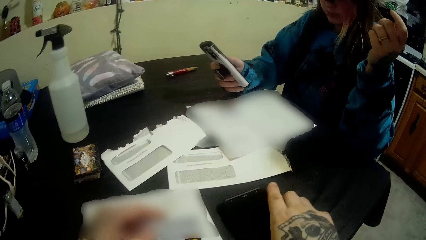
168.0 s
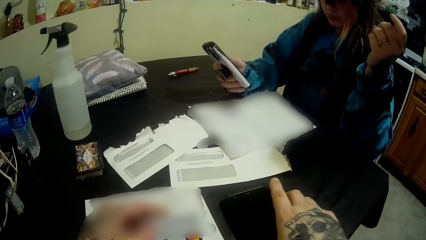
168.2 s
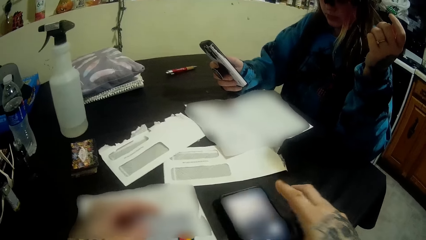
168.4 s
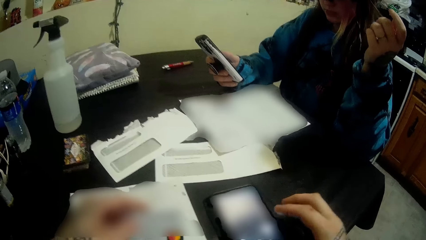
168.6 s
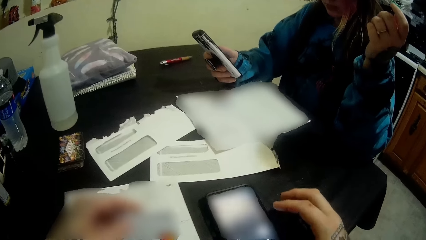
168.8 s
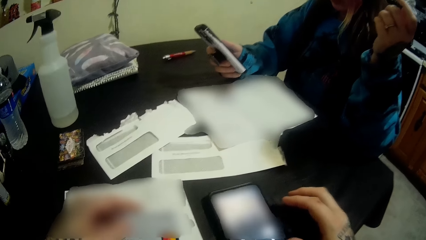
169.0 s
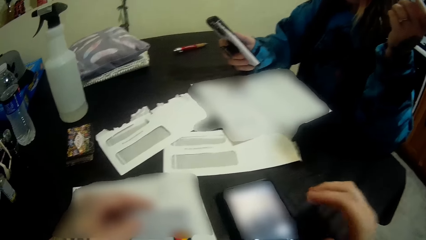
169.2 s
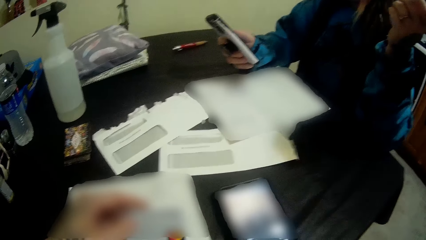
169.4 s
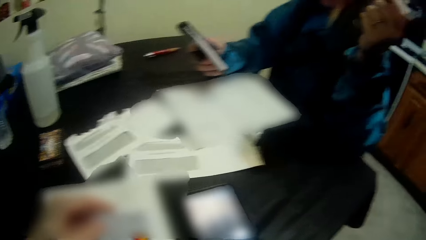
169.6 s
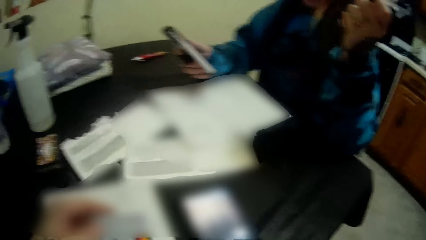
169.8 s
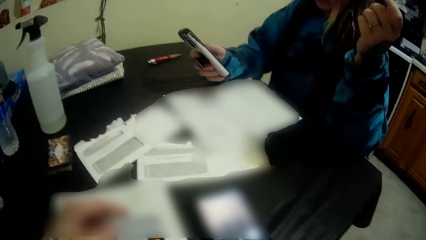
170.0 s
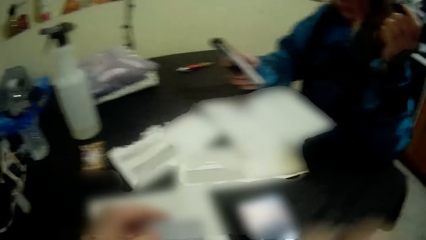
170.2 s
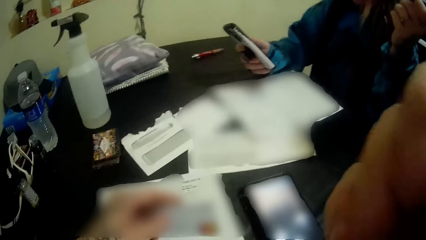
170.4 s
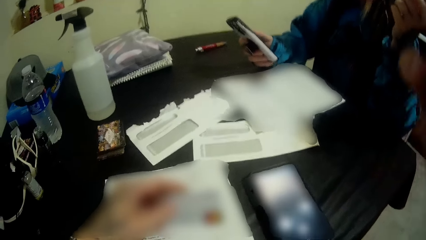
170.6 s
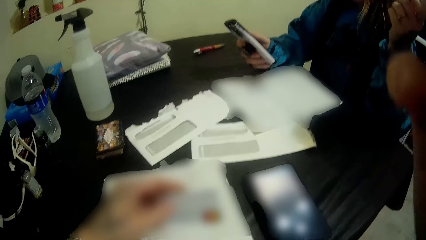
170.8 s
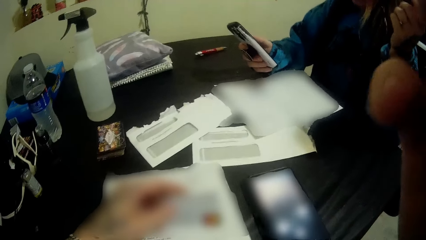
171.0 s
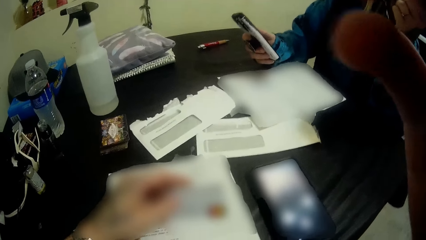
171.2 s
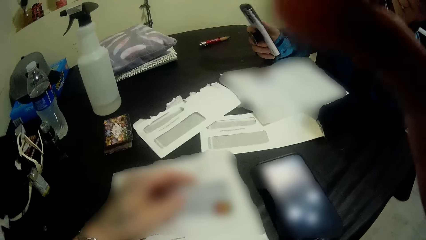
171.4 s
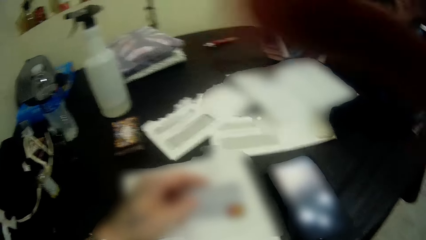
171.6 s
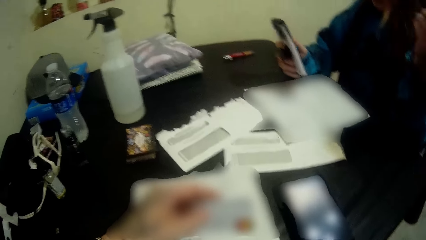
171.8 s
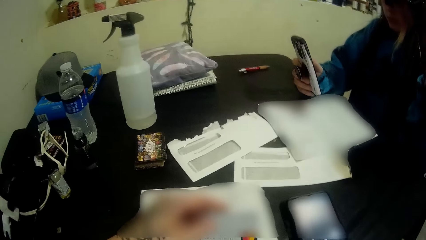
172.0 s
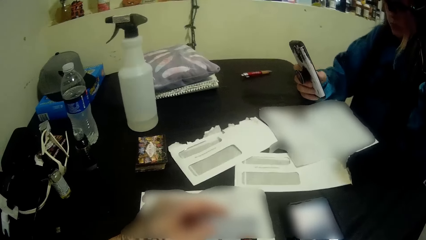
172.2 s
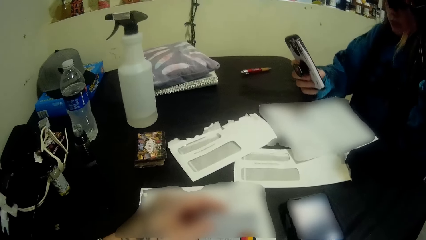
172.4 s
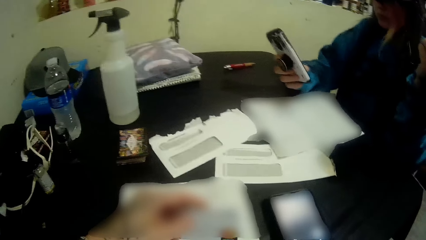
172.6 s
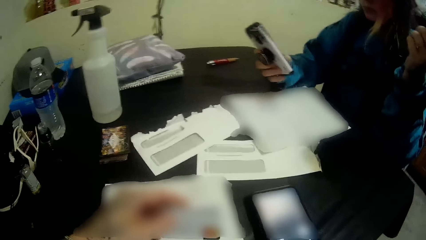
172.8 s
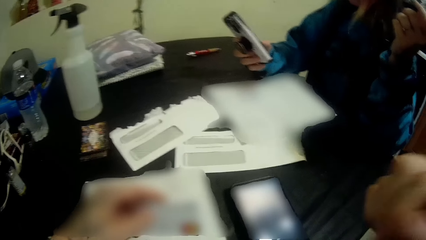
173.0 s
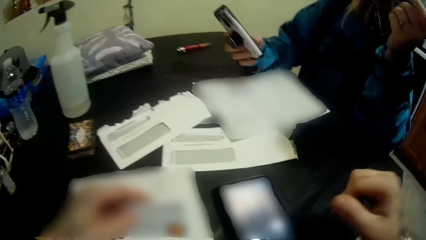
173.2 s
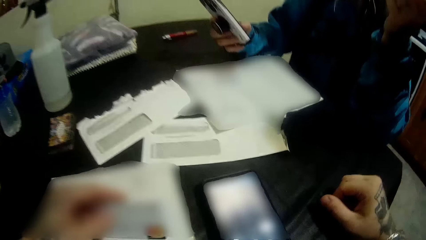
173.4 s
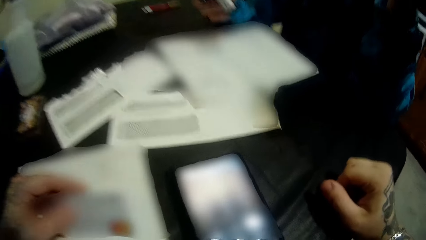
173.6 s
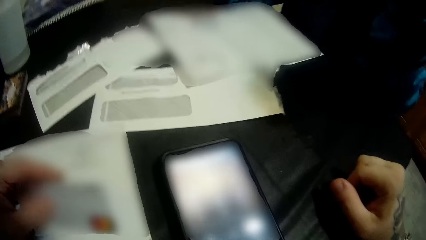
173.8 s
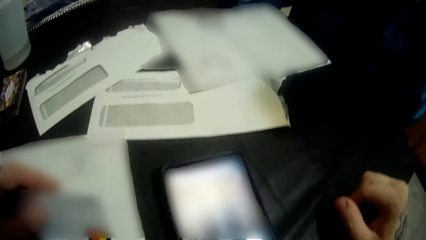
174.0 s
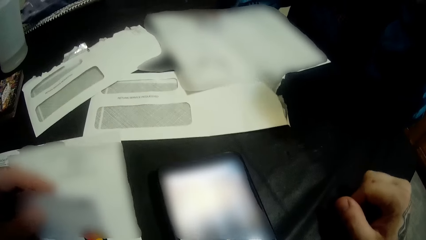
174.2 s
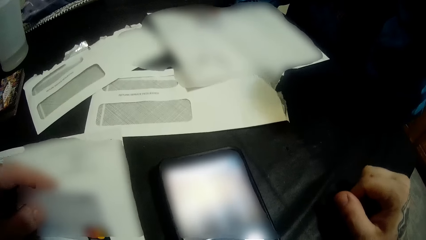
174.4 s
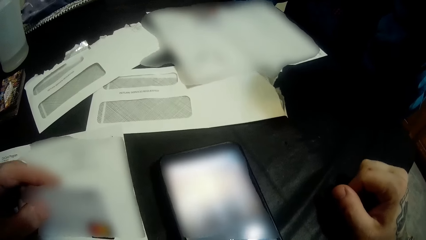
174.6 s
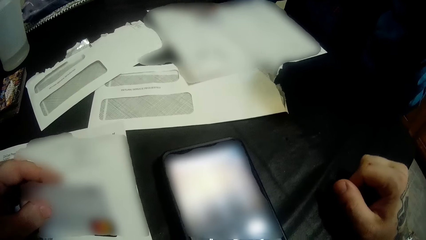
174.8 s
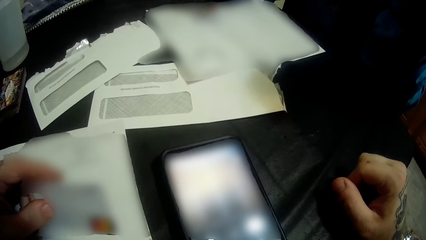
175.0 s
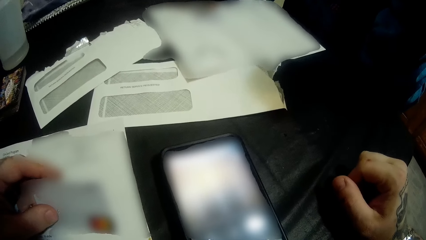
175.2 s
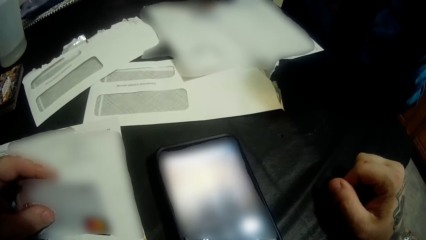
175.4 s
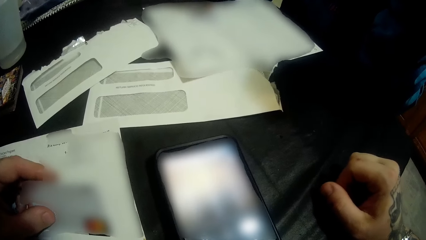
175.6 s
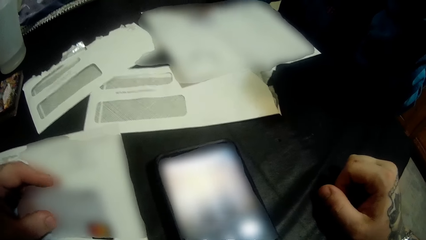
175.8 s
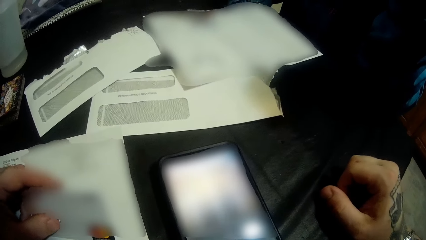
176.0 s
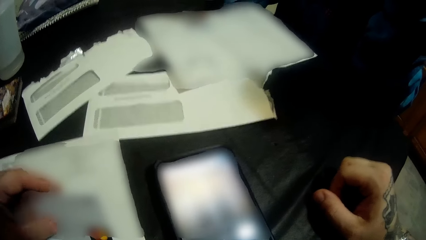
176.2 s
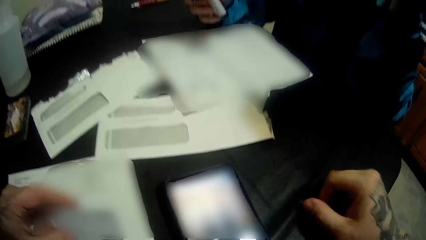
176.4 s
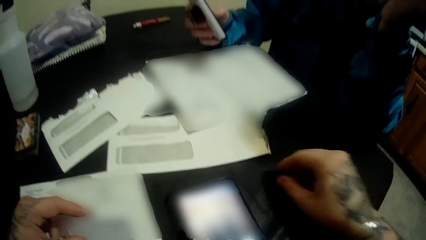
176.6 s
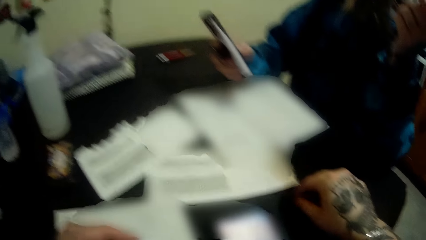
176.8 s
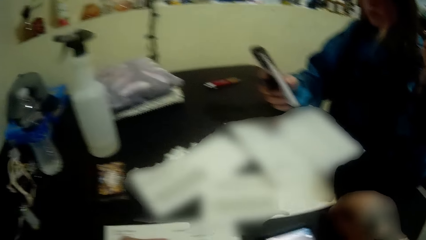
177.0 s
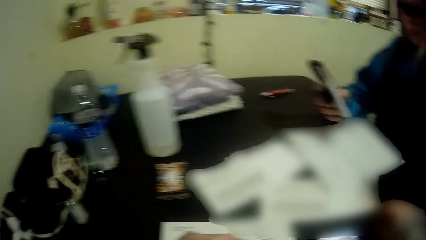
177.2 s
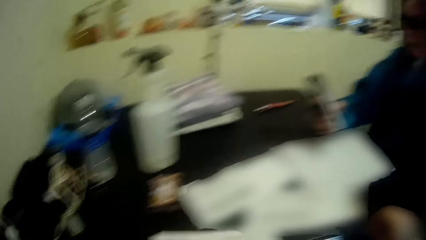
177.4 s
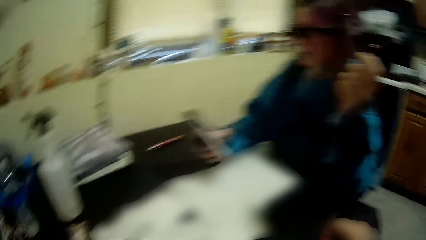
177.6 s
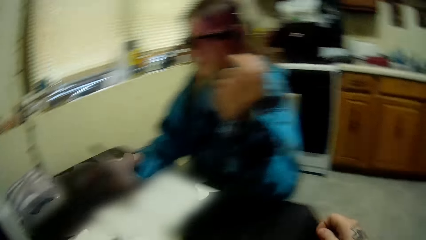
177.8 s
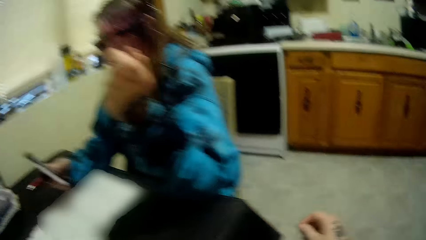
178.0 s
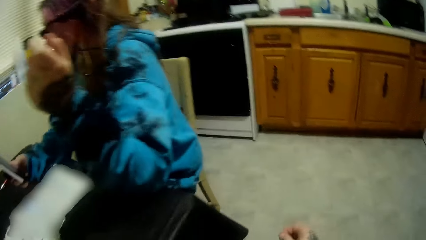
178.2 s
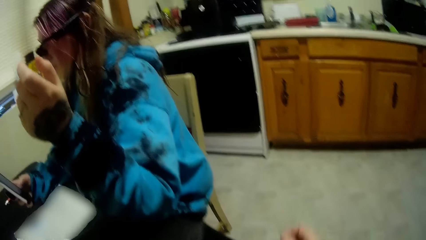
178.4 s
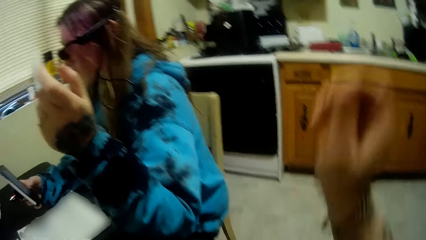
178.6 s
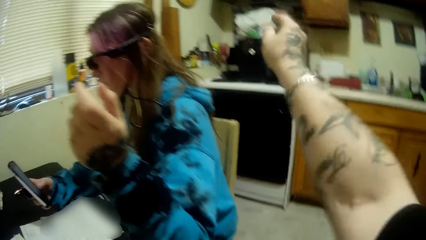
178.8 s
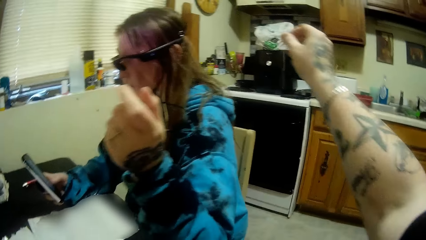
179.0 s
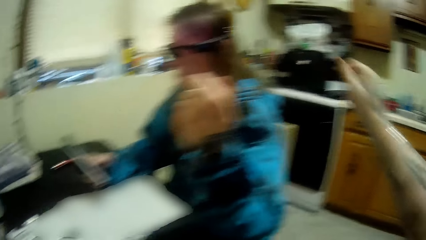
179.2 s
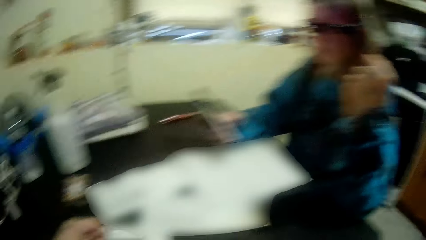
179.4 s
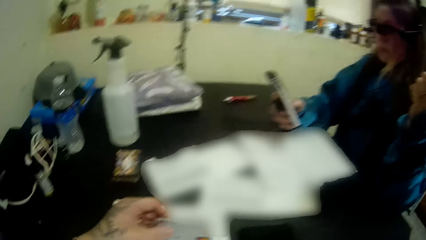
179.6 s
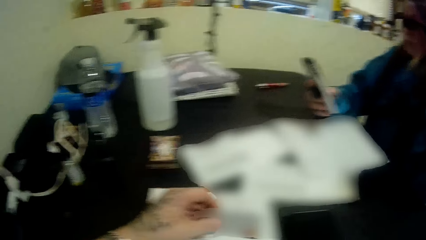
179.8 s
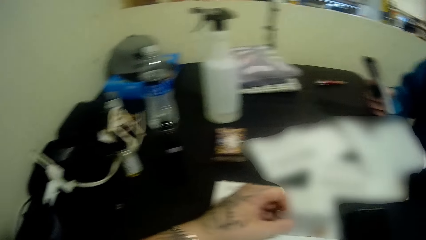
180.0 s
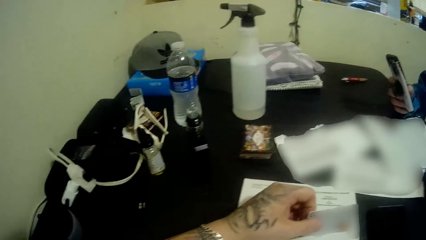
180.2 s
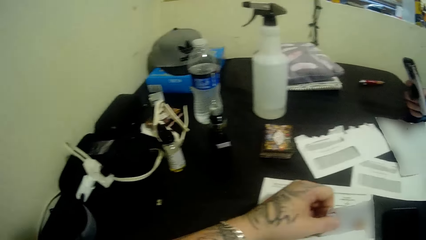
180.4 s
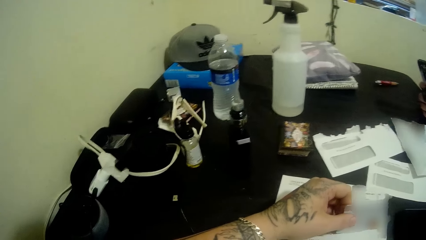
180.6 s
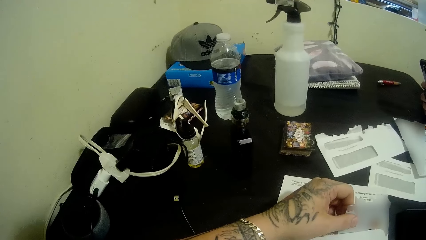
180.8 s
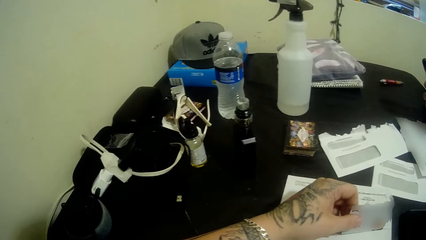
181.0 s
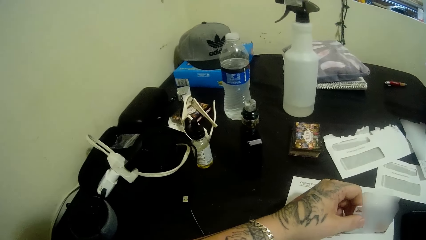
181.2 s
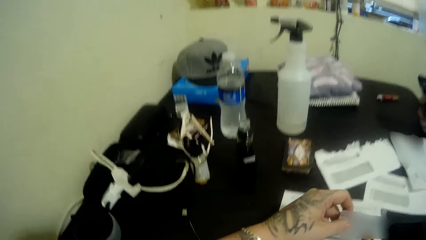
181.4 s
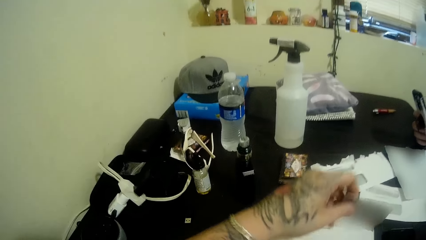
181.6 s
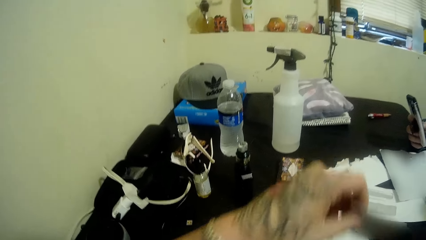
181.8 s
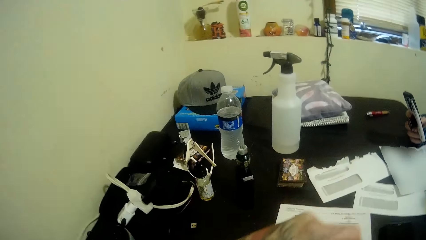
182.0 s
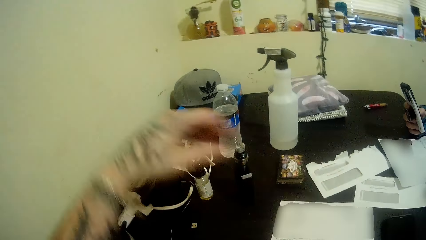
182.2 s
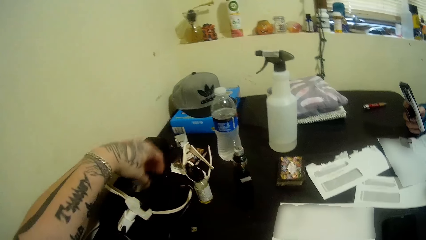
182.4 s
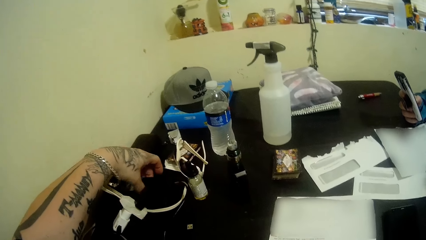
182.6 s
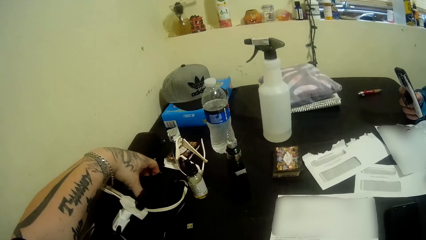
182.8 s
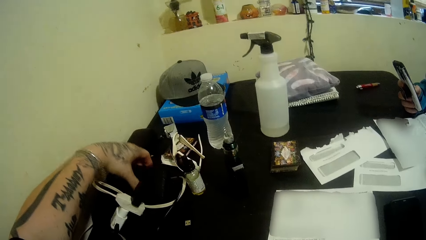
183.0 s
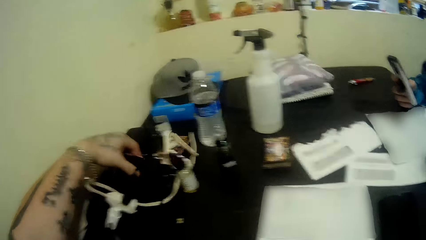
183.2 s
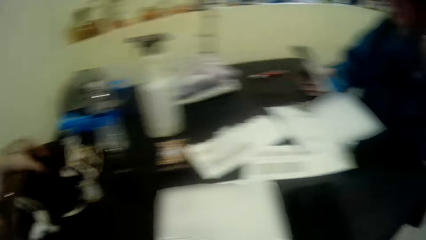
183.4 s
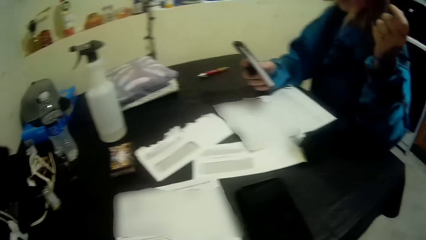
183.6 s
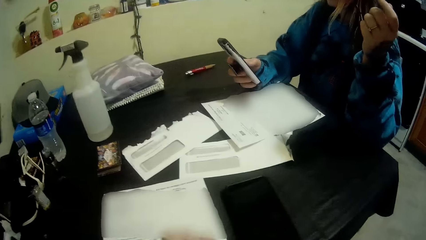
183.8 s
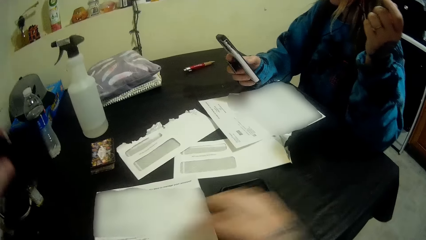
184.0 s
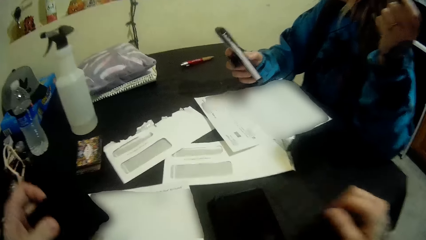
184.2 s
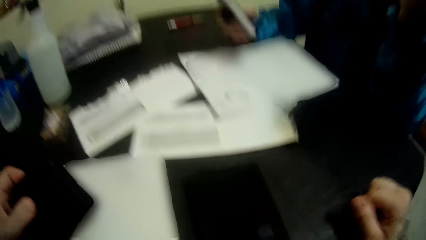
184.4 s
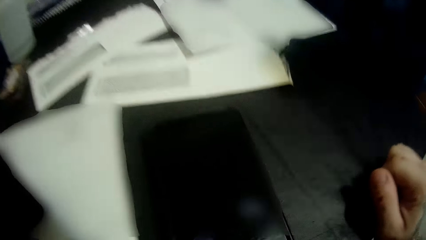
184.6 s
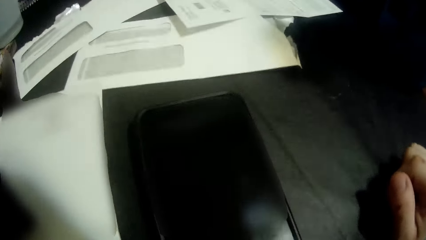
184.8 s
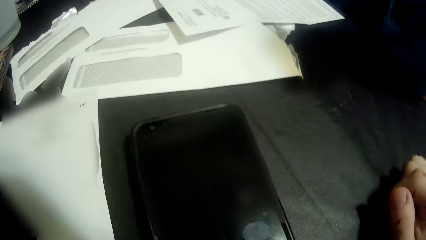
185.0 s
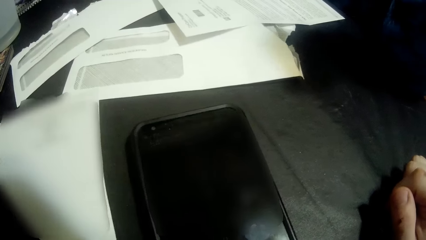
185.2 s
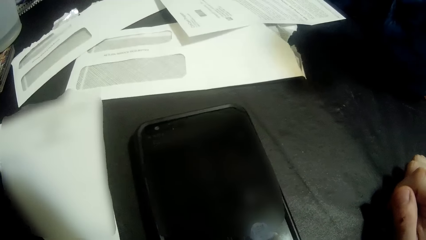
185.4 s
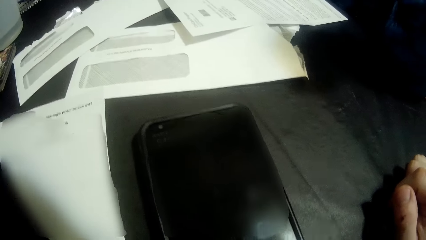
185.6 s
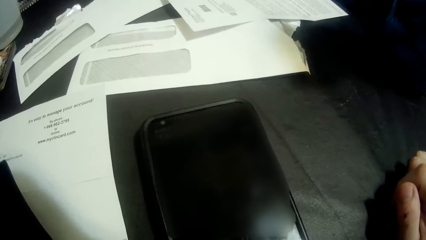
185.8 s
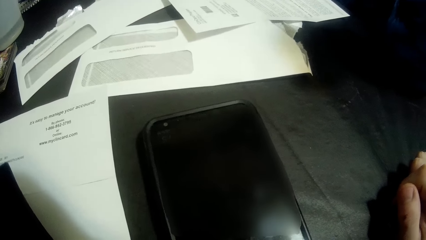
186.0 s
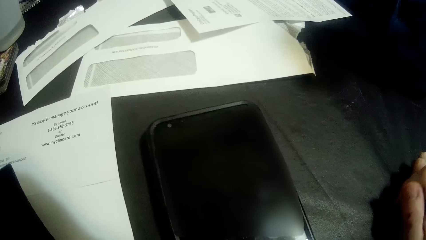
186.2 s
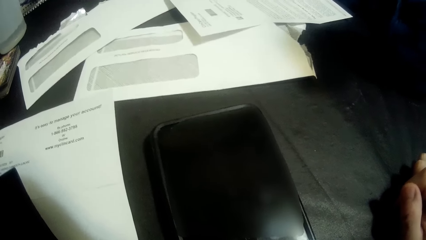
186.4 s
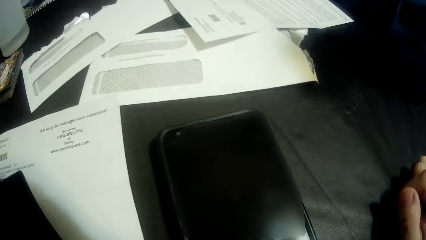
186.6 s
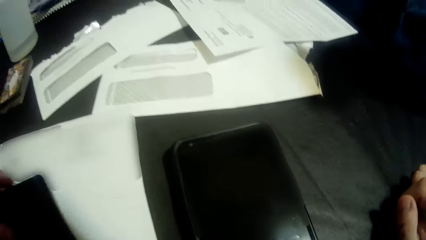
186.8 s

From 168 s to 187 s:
The camera wearer holds the phone, turns on the phone on the table, dials the phone, and lifts the hand. The woman dials the phone. The camera wearer looks at the phone, lifts the hand, and holds the card. They pick a wallet from the table, put the wallet, and look at the phone.
